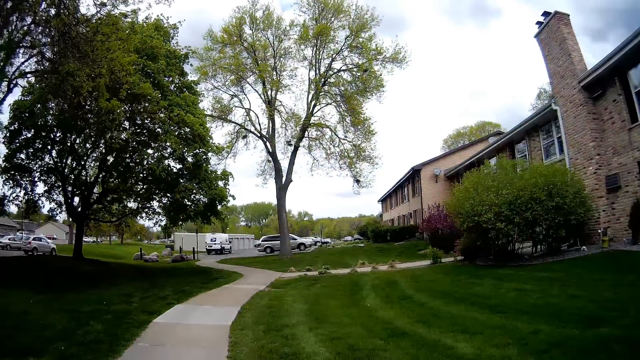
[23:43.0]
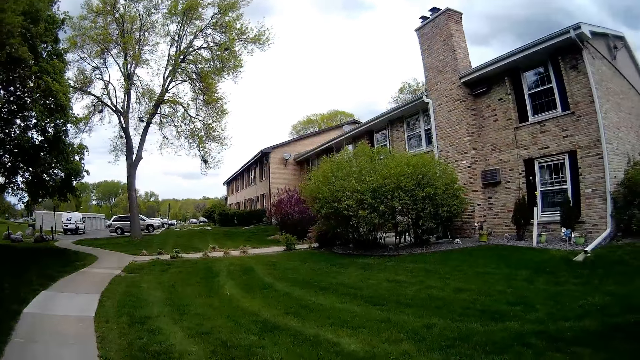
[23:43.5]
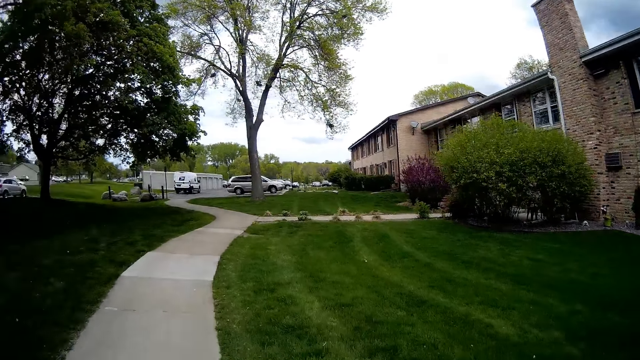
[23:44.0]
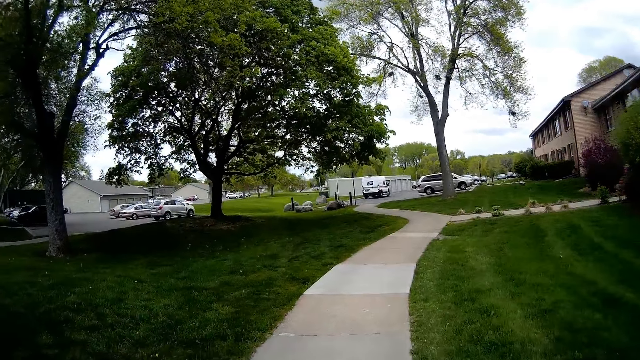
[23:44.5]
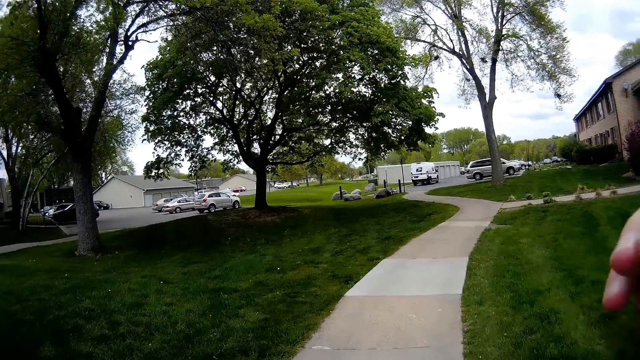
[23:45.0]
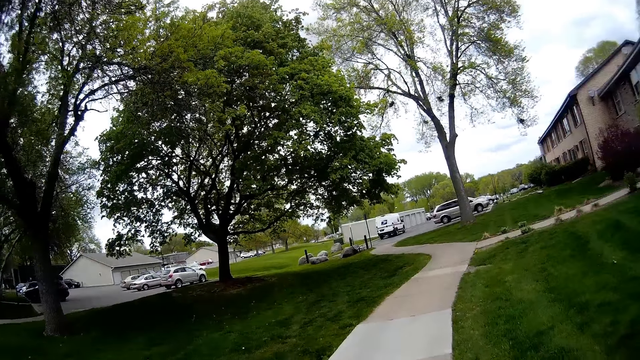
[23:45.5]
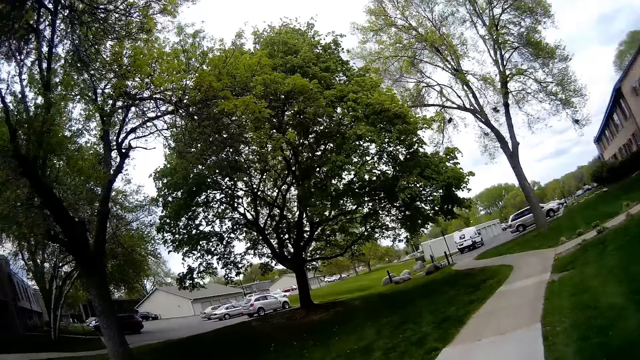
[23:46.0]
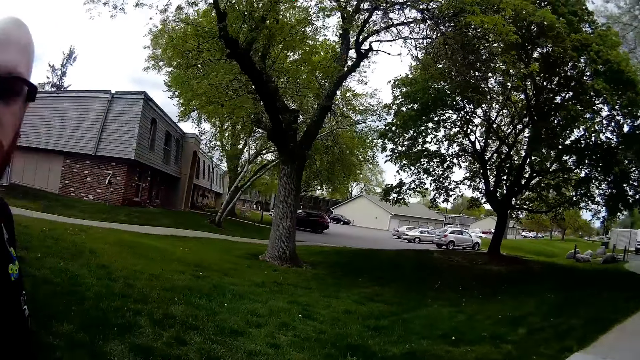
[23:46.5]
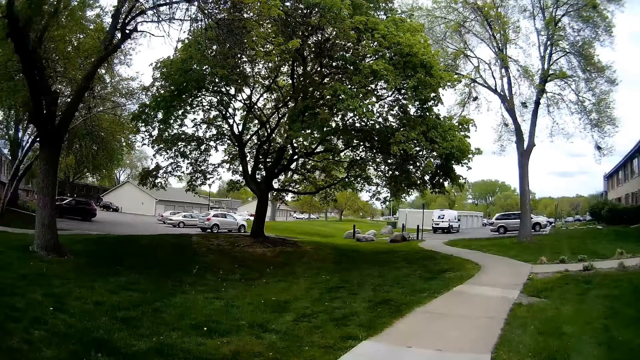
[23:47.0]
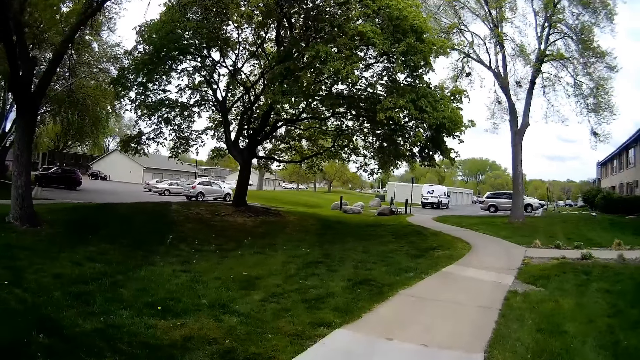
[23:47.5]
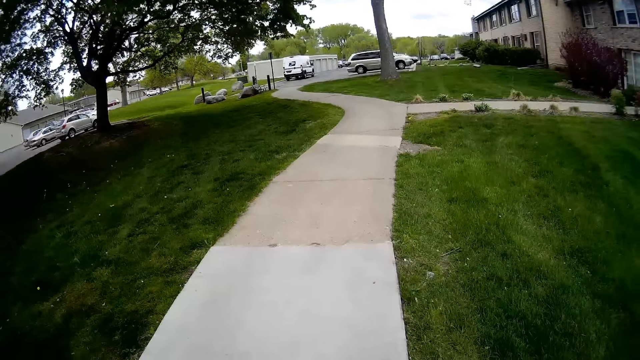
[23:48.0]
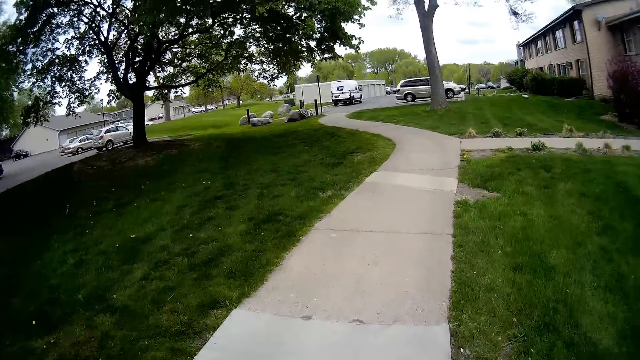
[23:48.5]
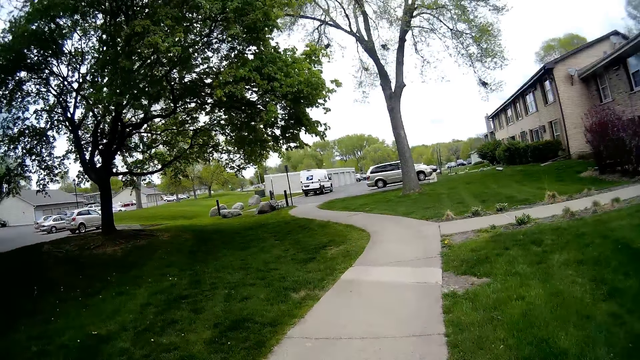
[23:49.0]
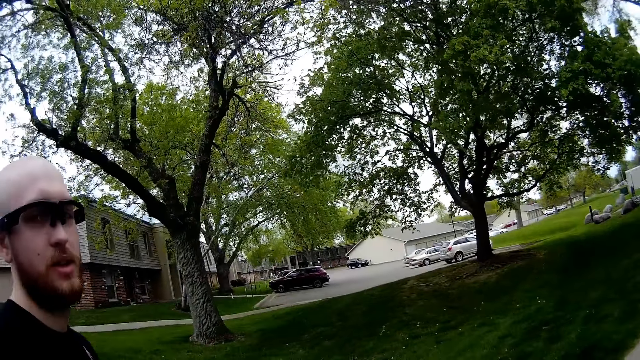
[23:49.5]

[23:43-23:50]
The camera wearer raises a hand.

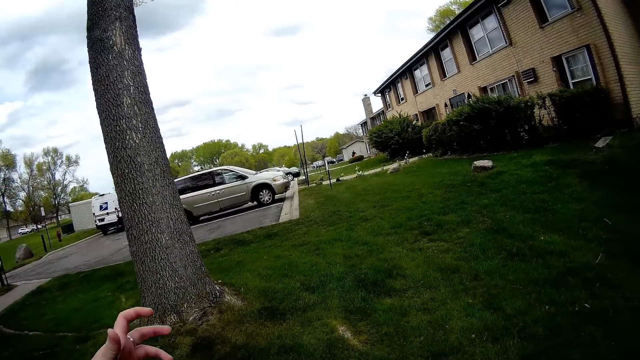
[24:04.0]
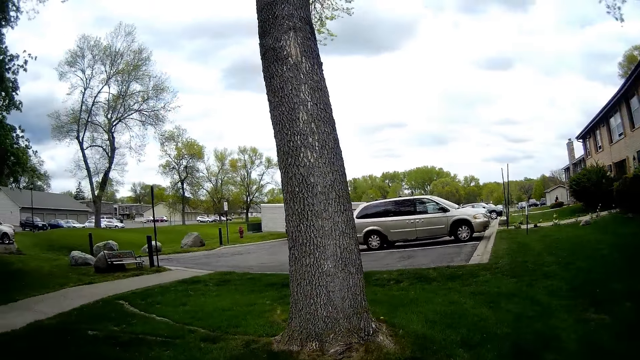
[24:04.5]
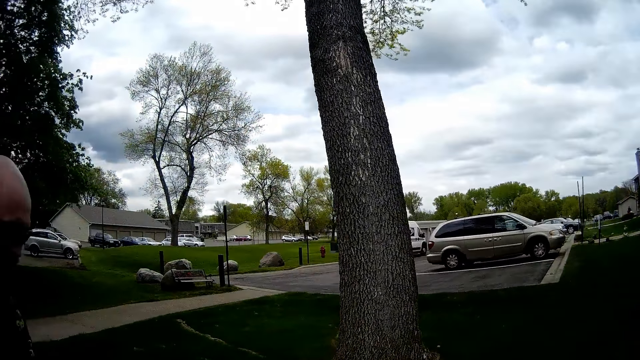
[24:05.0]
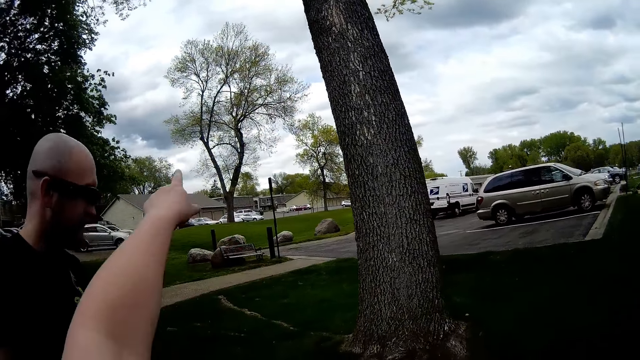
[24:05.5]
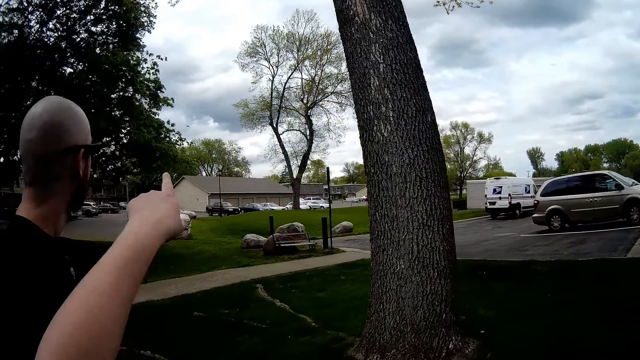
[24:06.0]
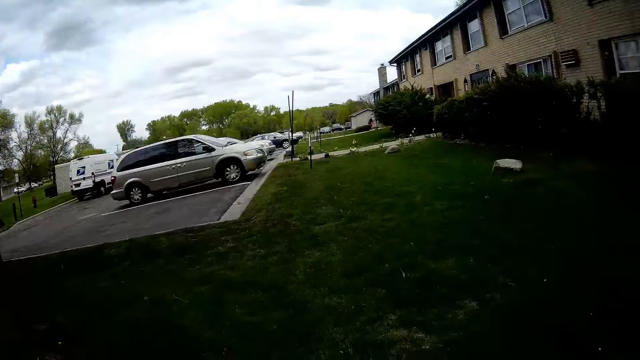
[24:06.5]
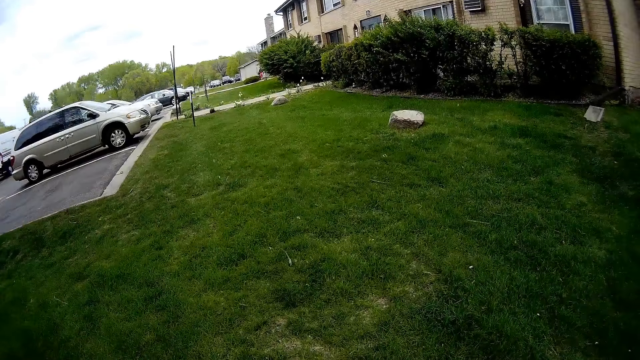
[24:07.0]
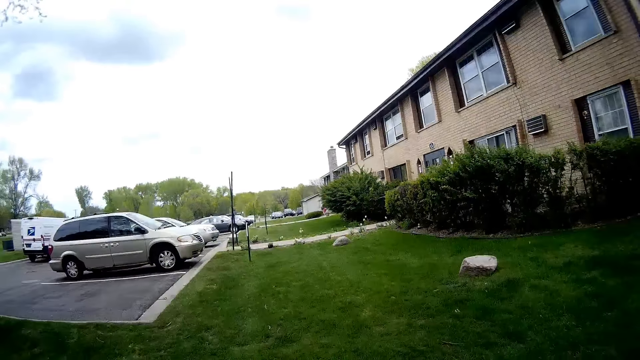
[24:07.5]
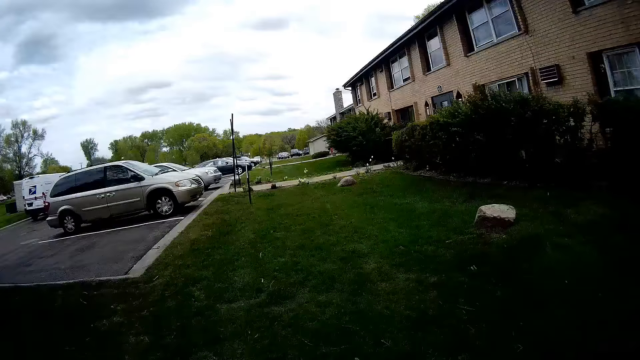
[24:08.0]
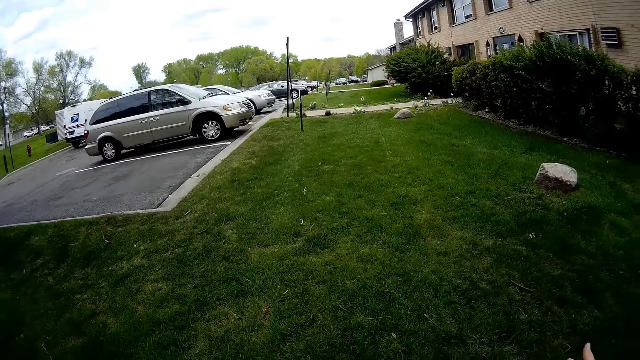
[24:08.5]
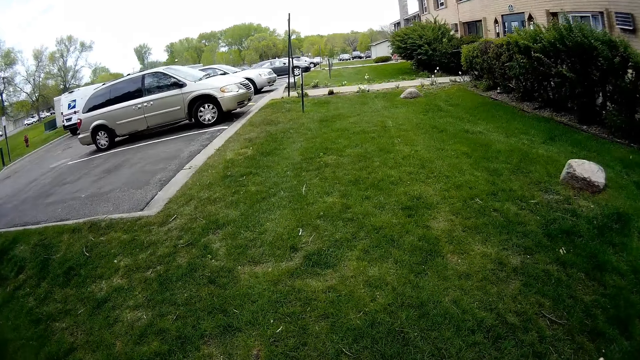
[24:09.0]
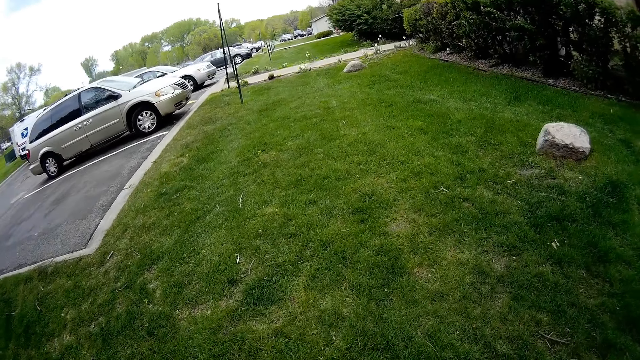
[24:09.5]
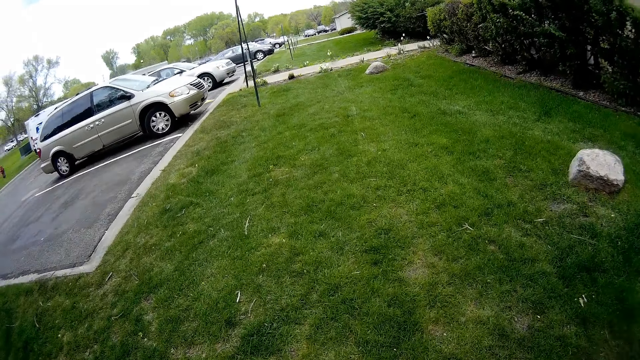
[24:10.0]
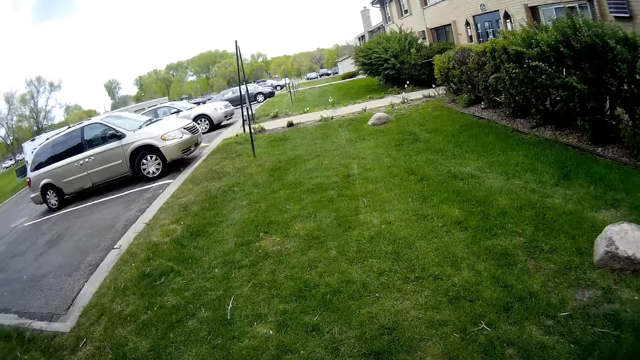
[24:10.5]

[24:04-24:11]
The camera wearer points her left index finger forward at a tree.

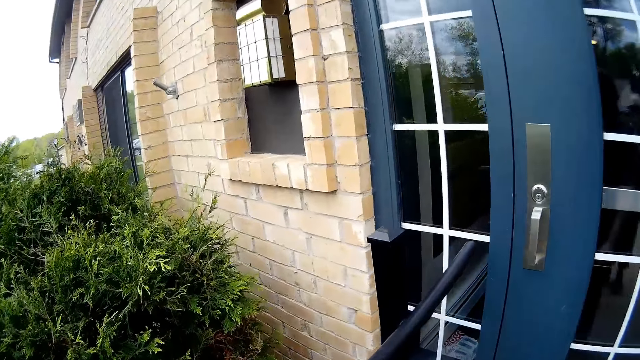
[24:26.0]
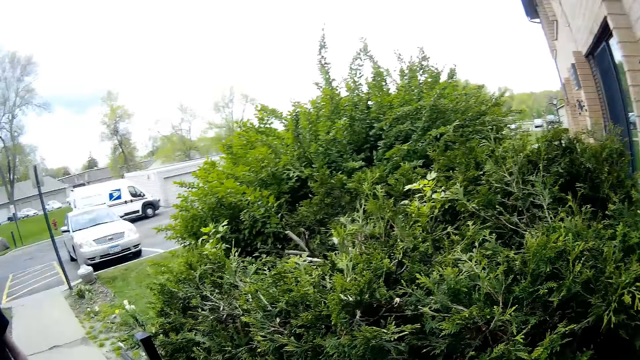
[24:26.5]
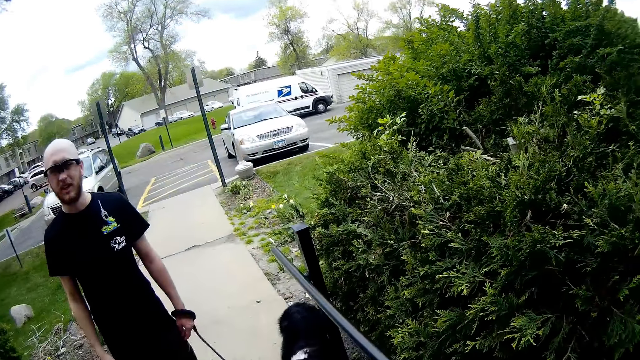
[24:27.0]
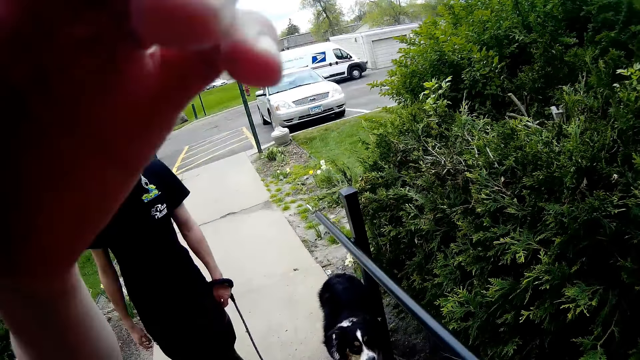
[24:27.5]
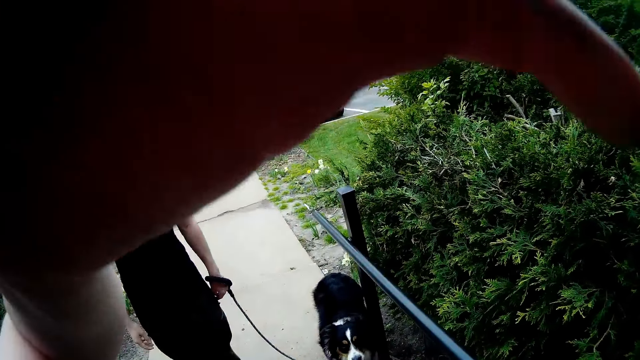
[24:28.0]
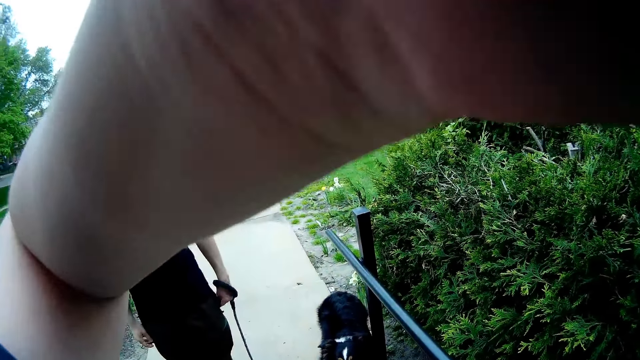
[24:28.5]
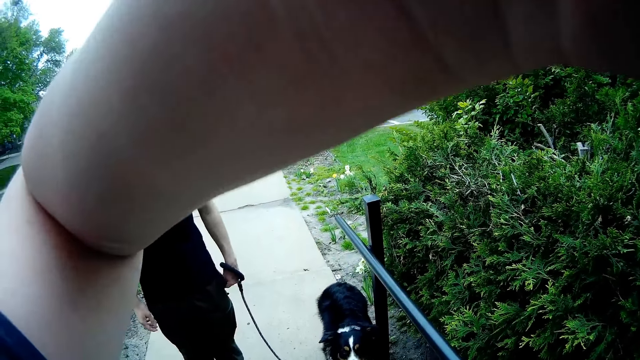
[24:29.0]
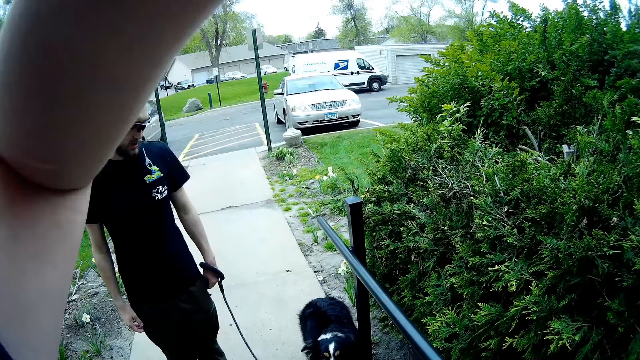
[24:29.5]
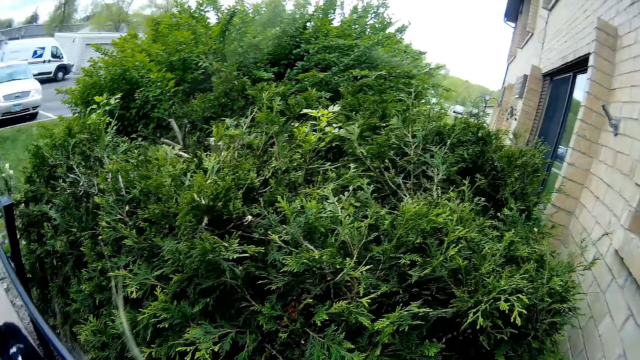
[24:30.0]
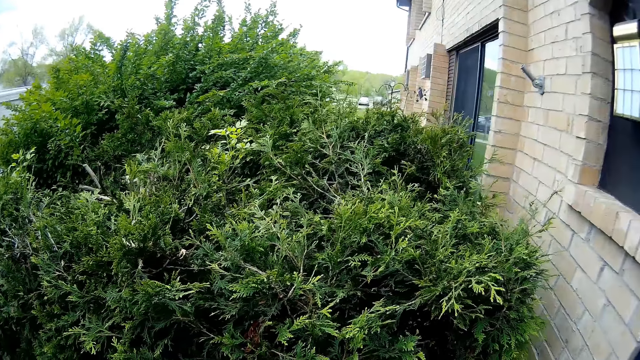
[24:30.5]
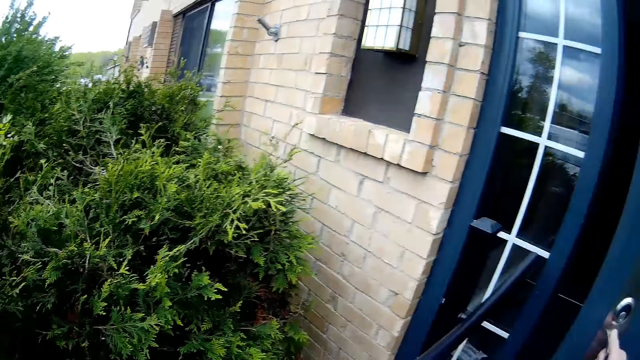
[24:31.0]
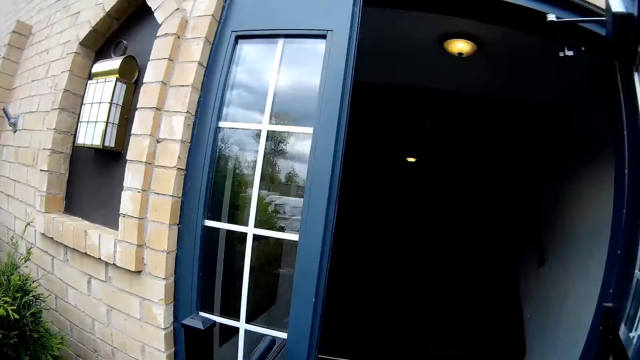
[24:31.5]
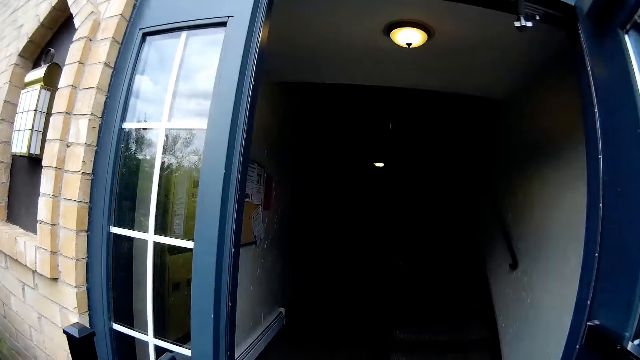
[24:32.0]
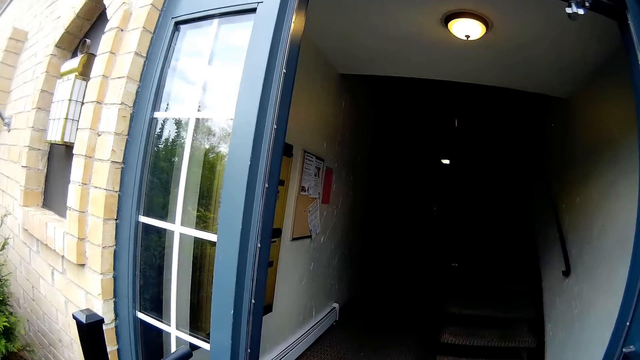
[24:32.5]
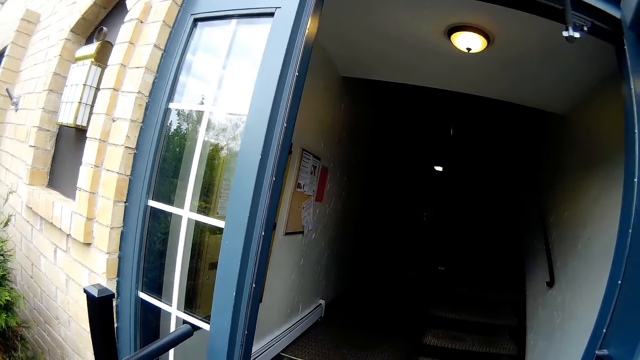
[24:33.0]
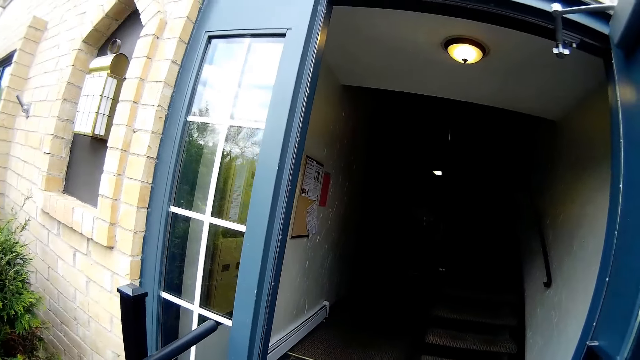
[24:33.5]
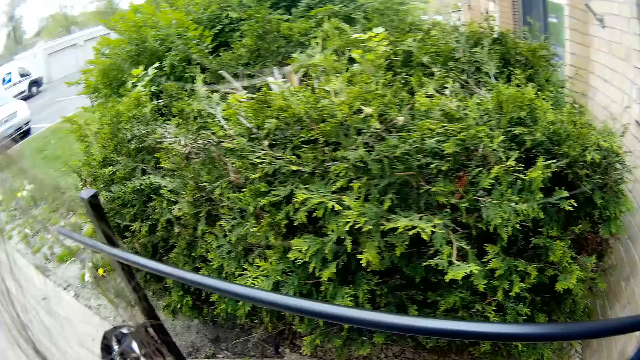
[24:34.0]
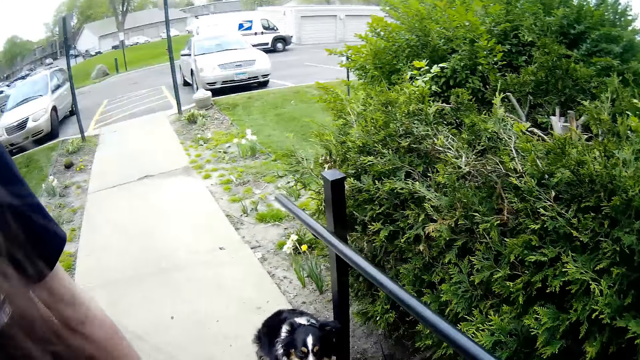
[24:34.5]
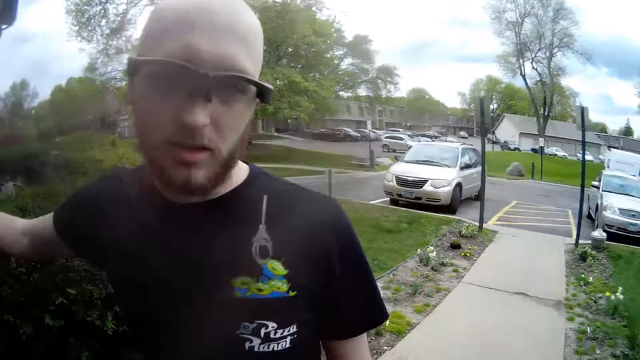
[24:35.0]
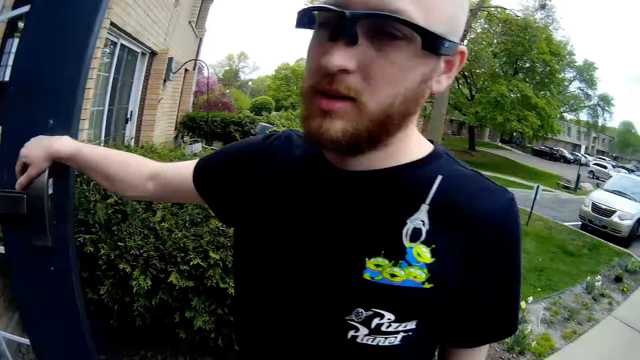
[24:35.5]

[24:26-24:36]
The camera wearer adjusts a camera with her left hand. She touches the camera. She opens a door with her right hand.
